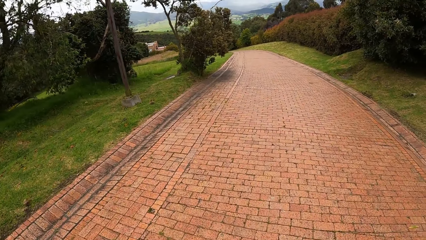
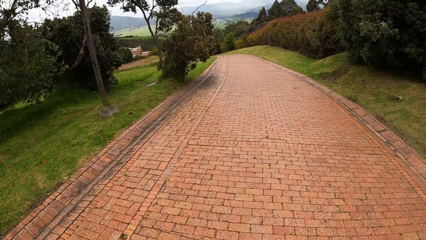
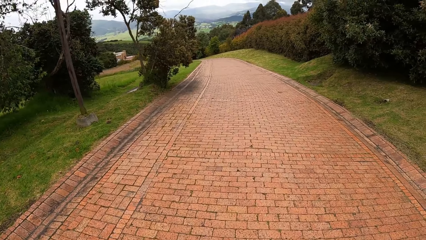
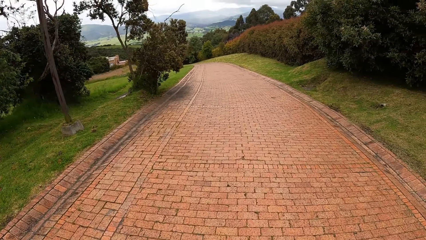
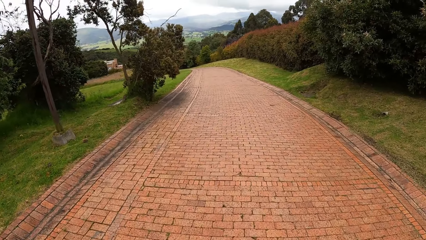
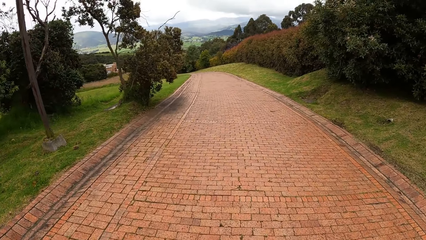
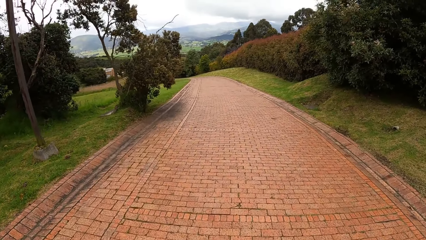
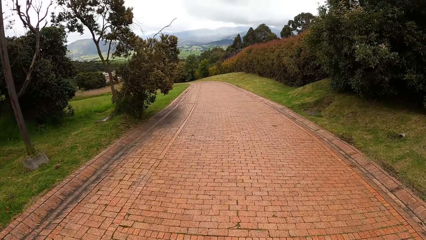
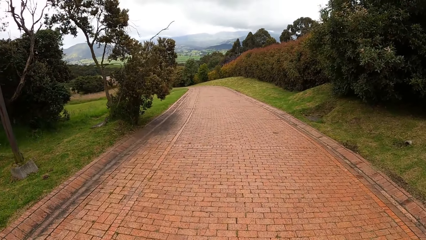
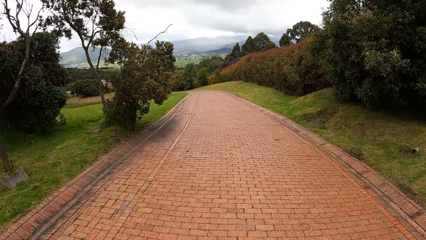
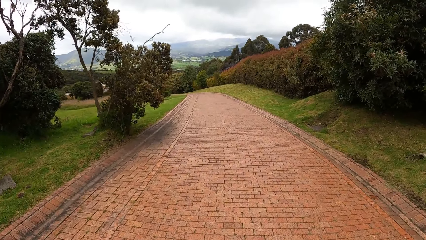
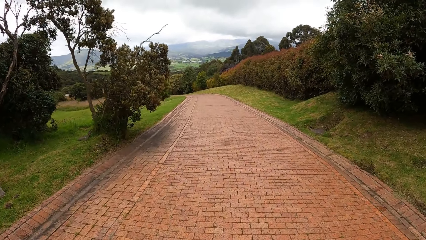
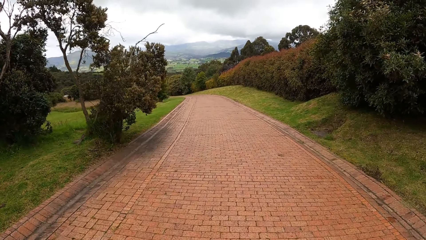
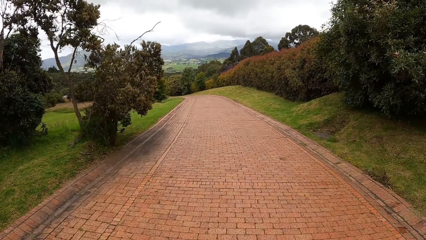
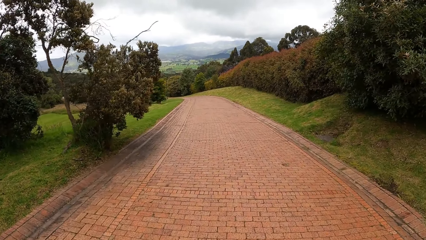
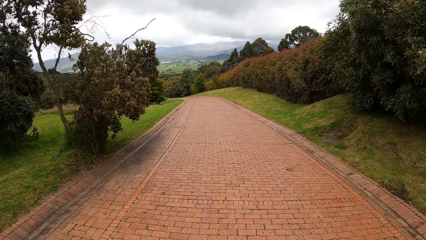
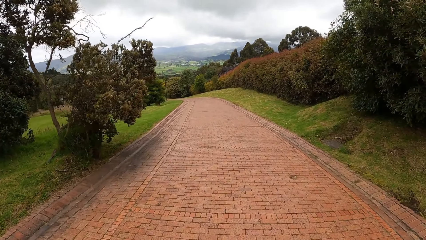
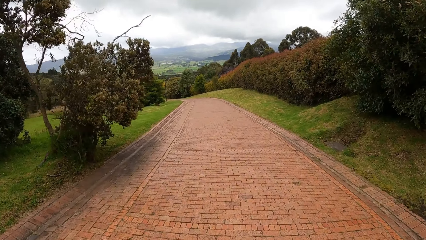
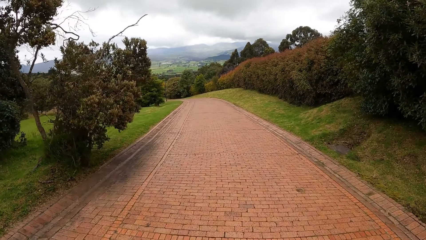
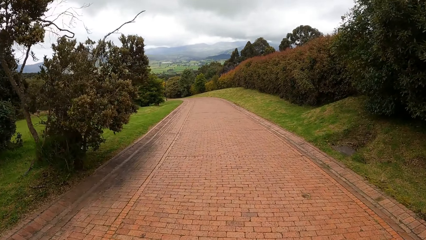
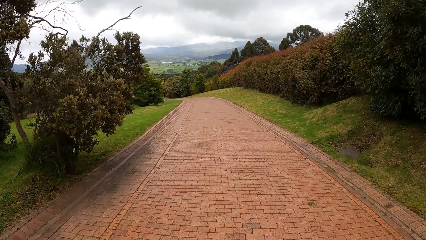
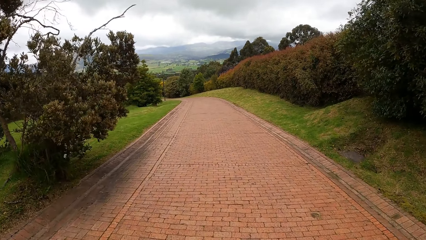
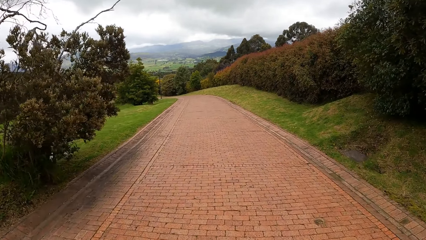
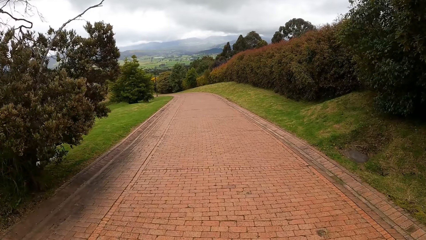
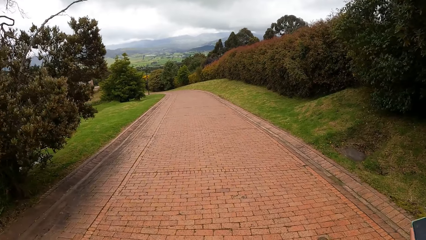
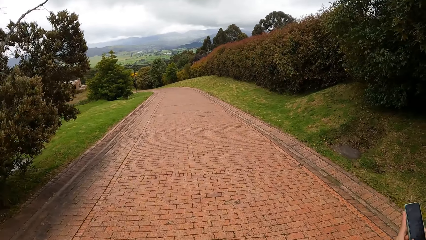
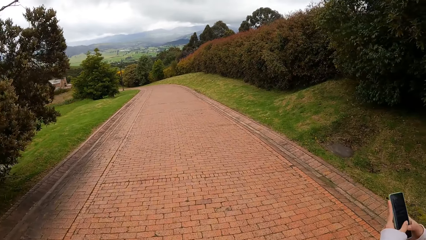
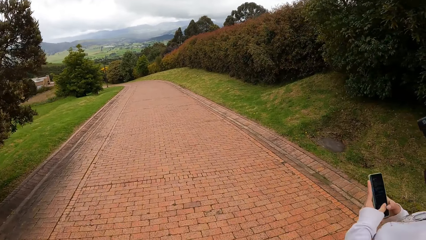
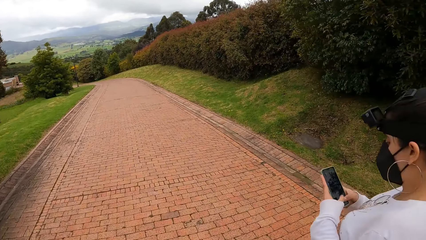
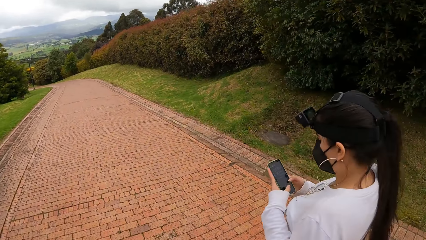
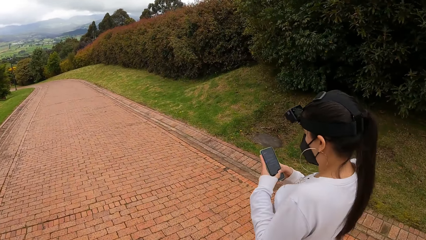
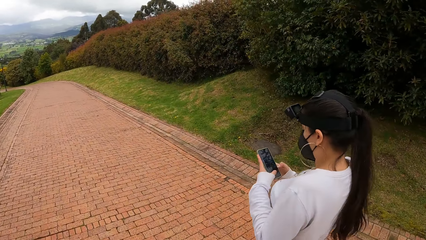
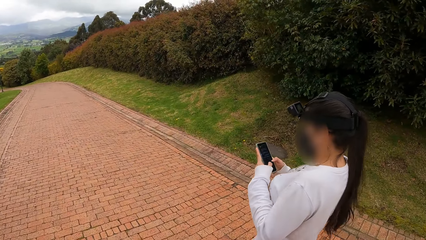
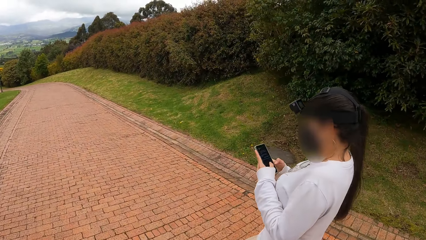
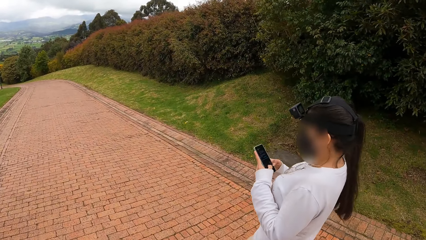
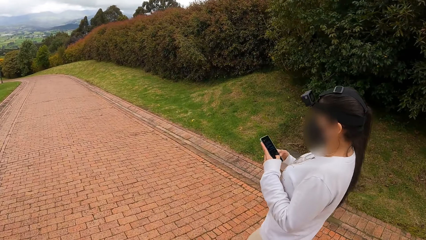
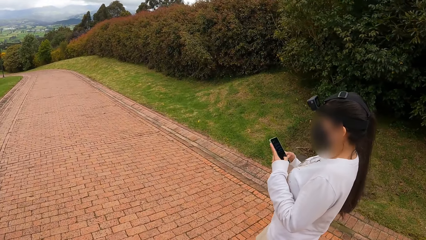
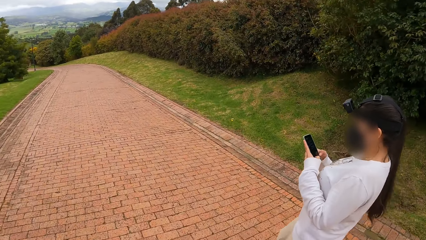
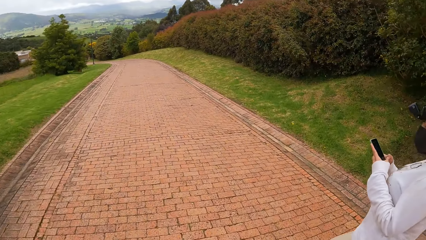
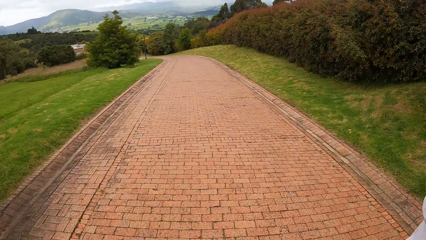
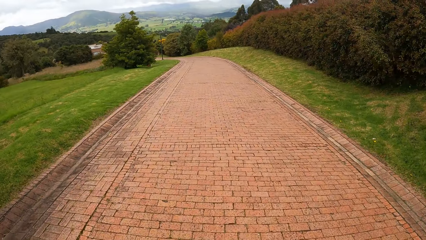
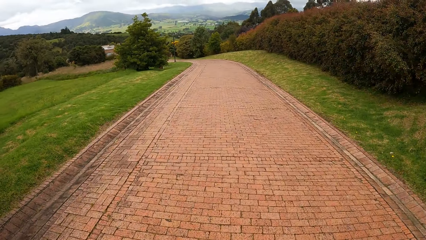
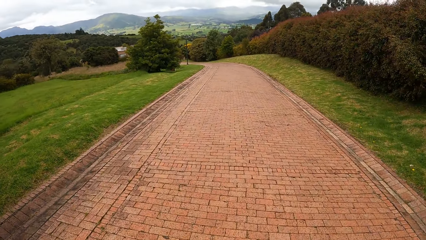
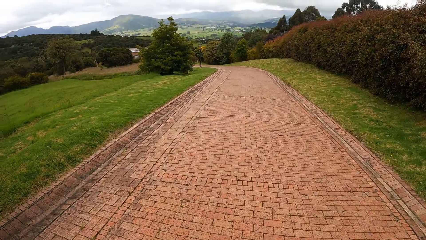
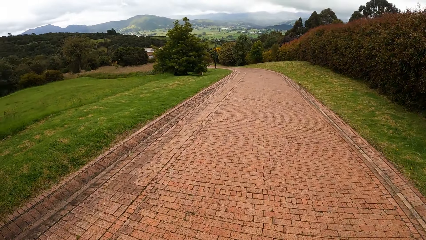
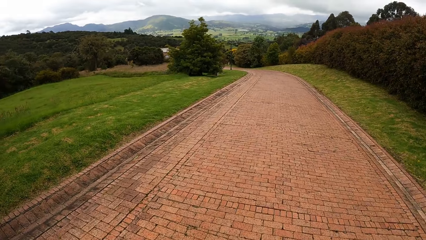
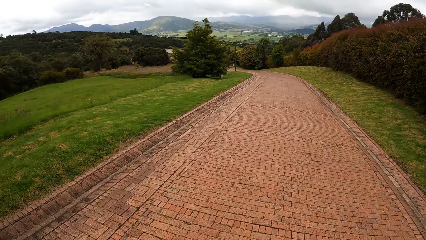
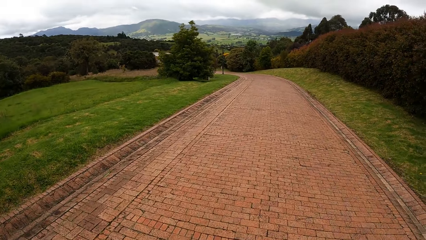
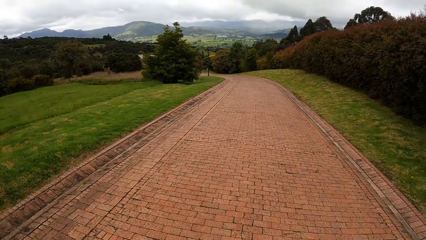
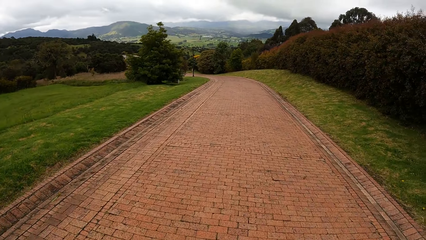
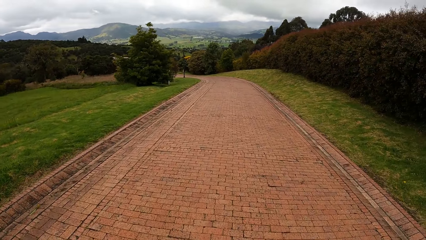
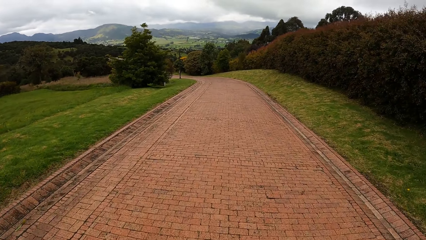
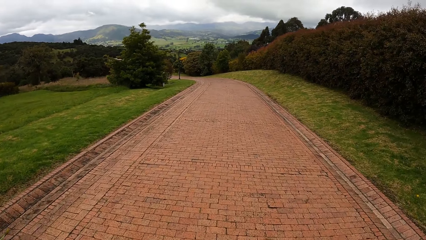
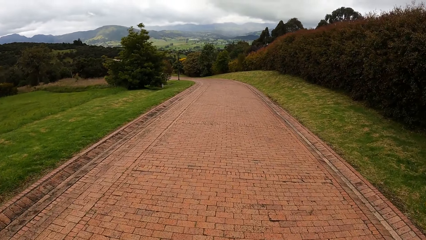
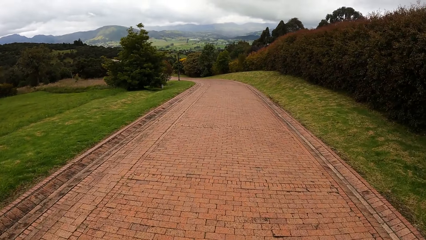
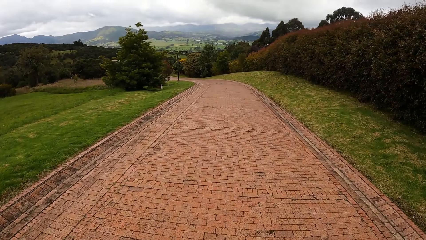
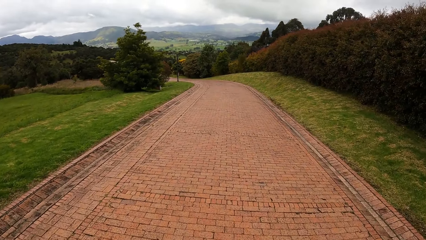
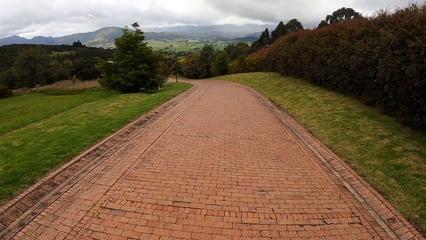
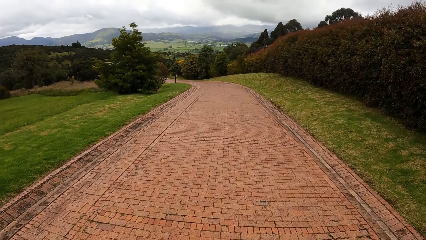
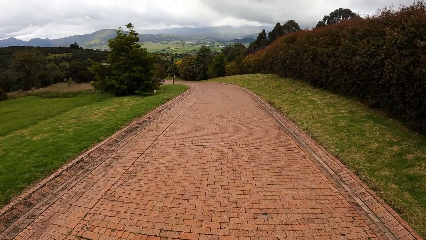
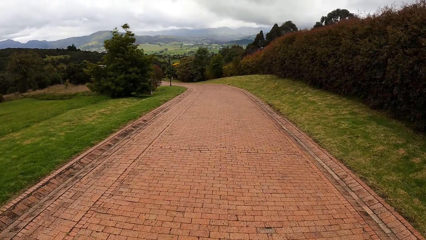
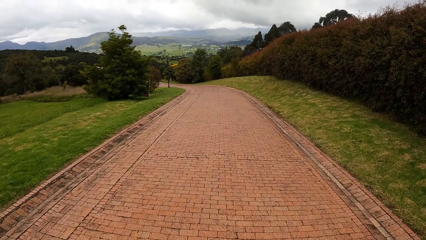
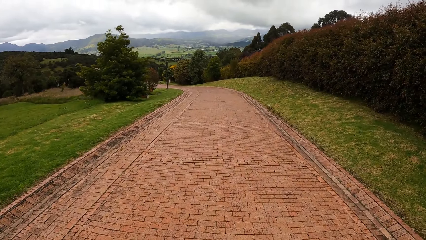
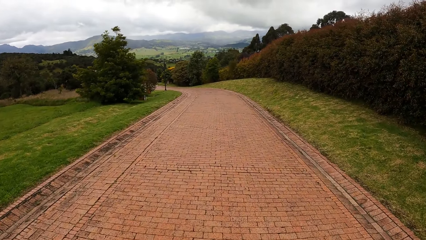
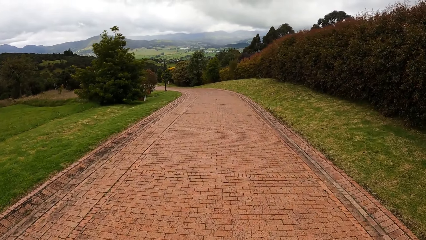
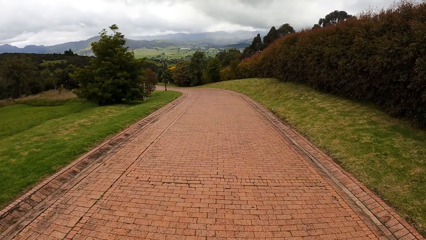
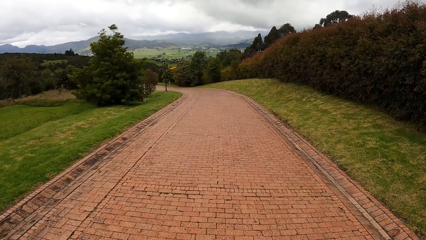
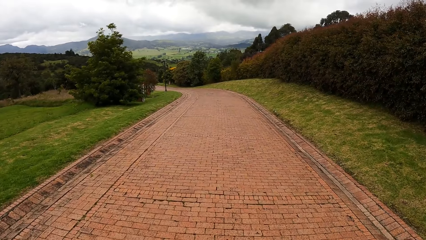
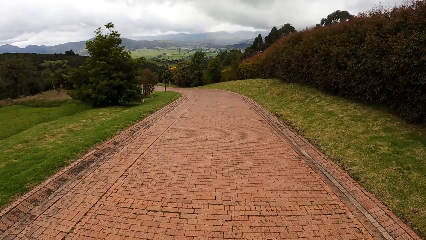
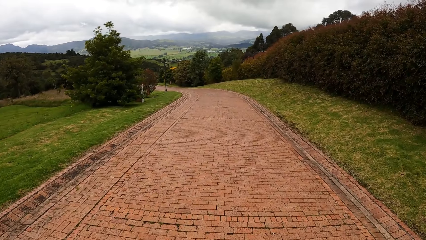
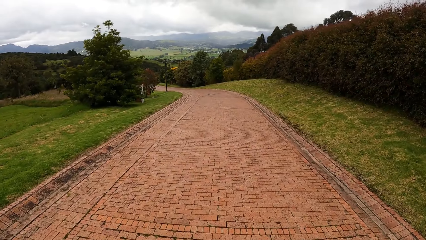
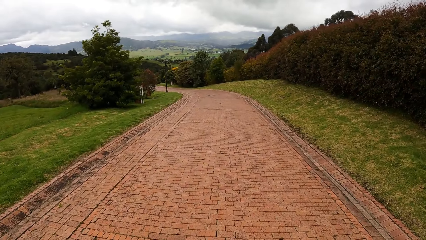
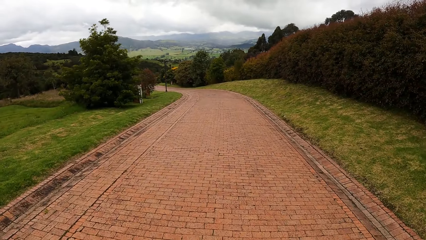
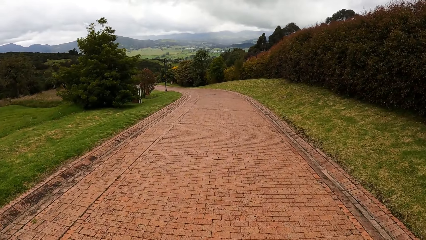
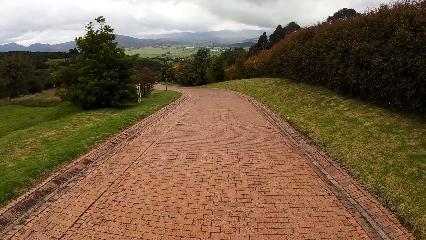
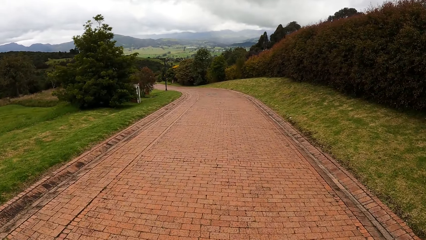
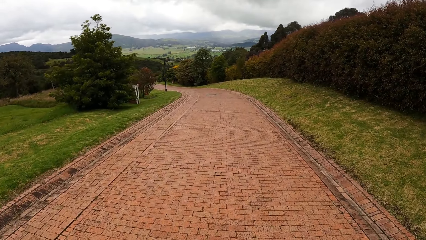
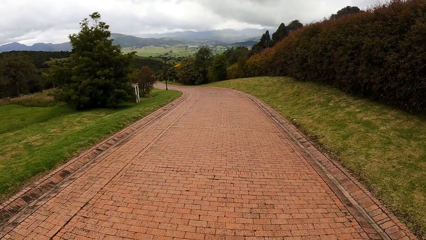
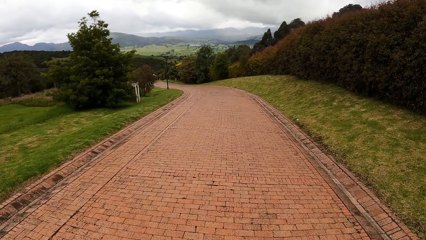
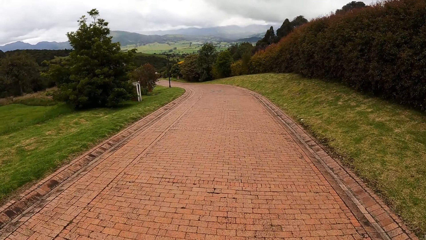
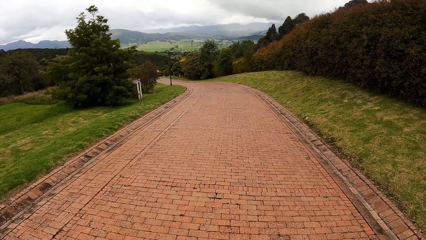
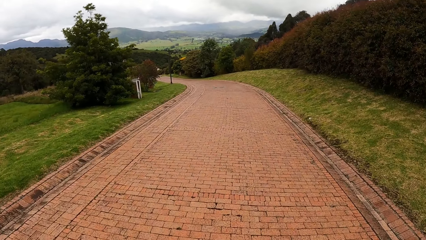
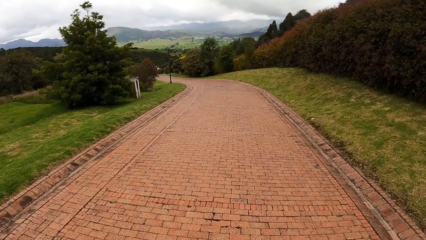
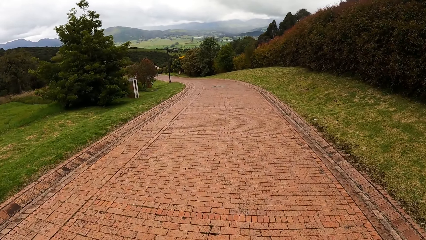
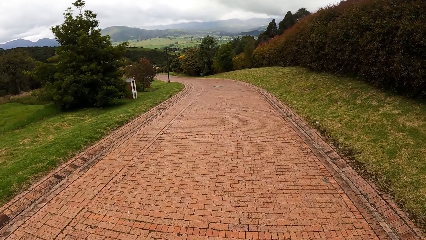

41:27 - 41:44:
A lady scrolls the phone. The camera wearer walks on the road.
